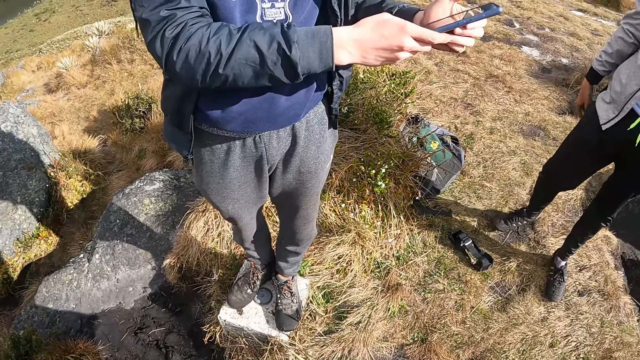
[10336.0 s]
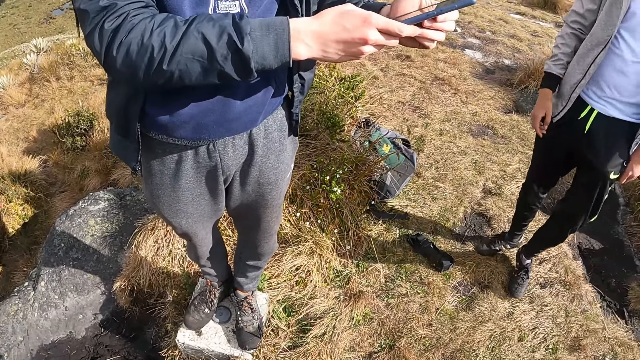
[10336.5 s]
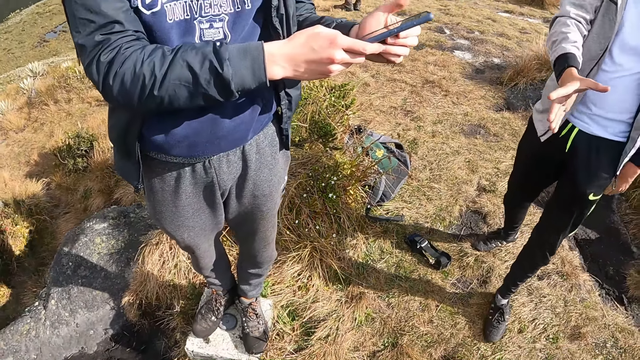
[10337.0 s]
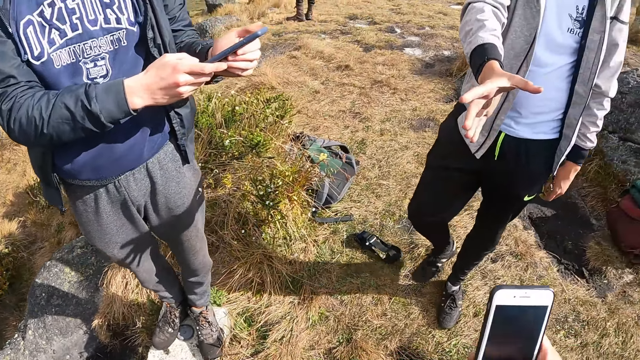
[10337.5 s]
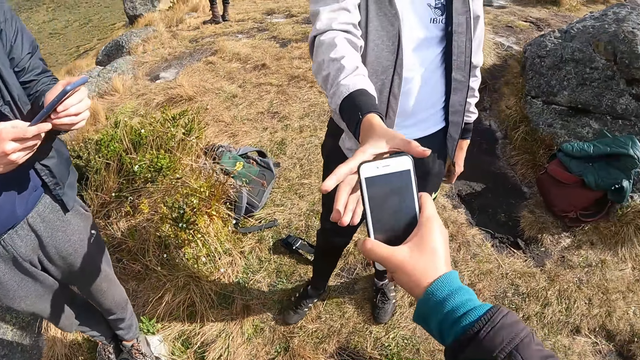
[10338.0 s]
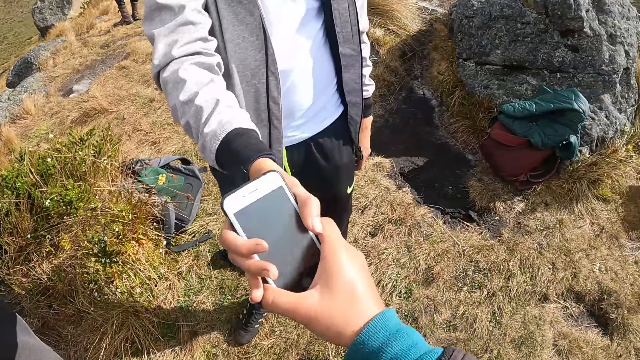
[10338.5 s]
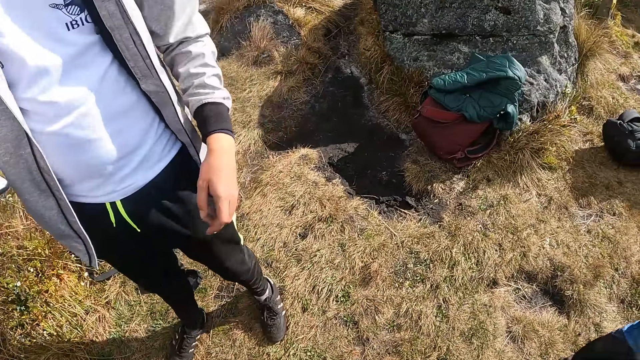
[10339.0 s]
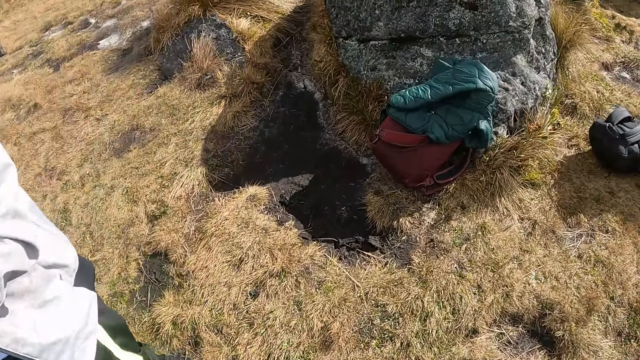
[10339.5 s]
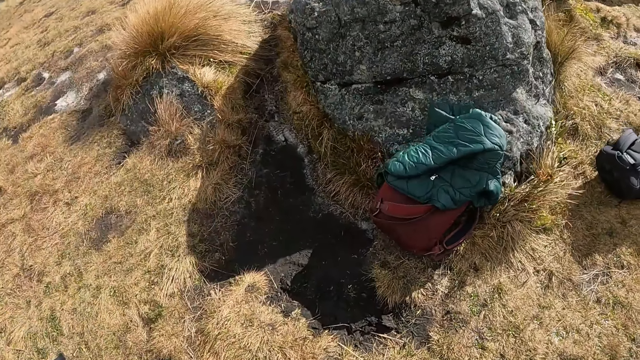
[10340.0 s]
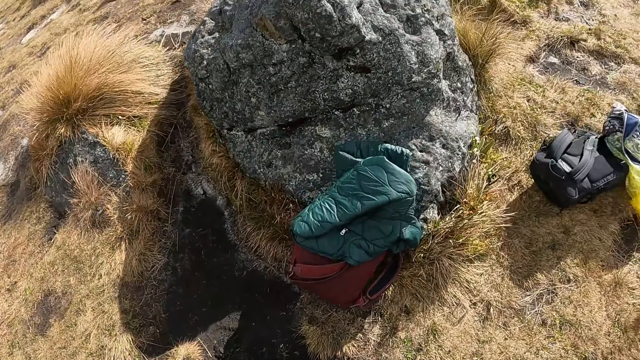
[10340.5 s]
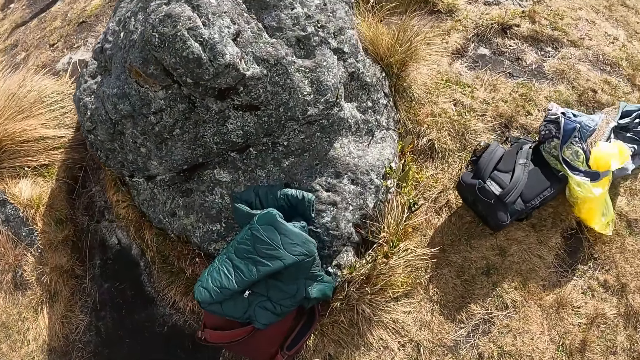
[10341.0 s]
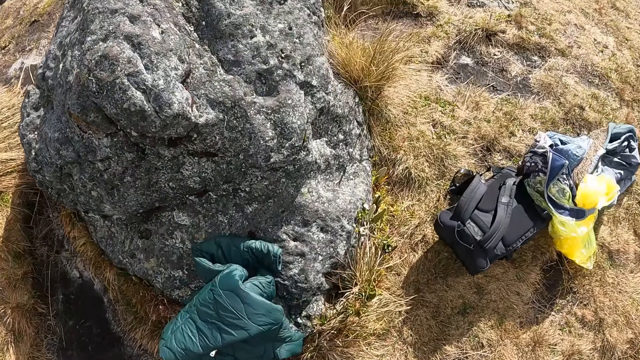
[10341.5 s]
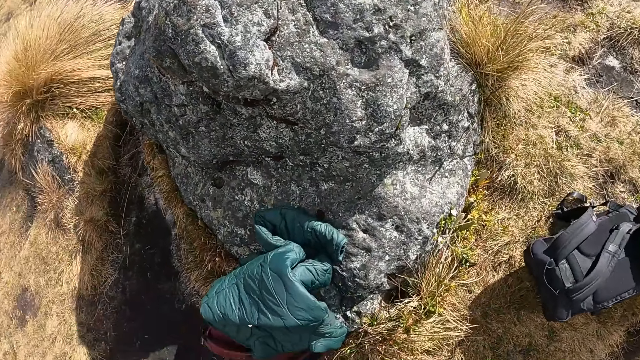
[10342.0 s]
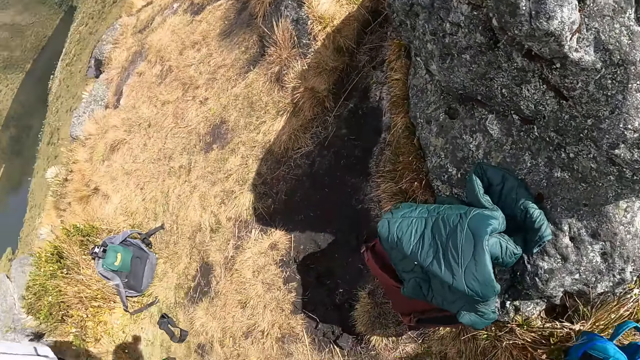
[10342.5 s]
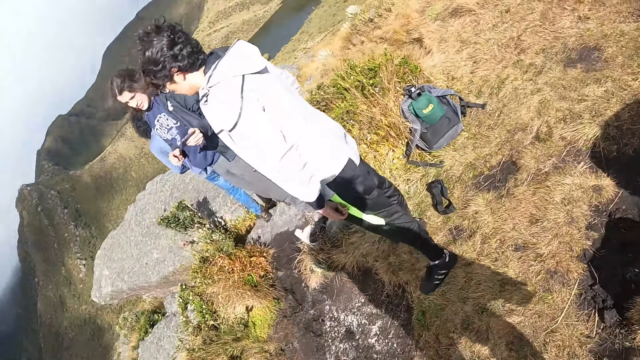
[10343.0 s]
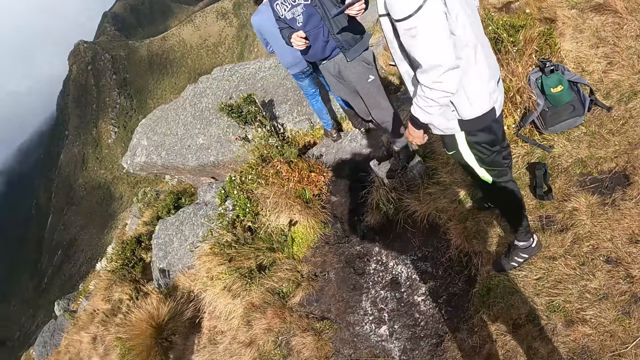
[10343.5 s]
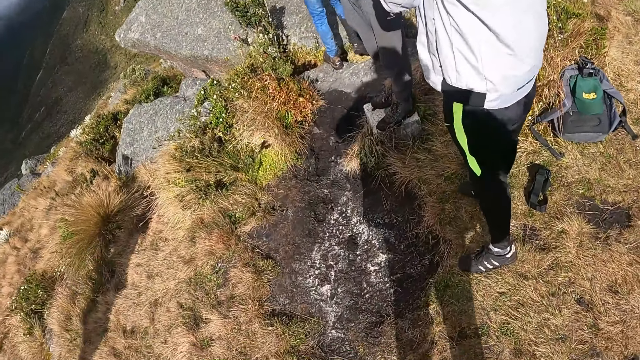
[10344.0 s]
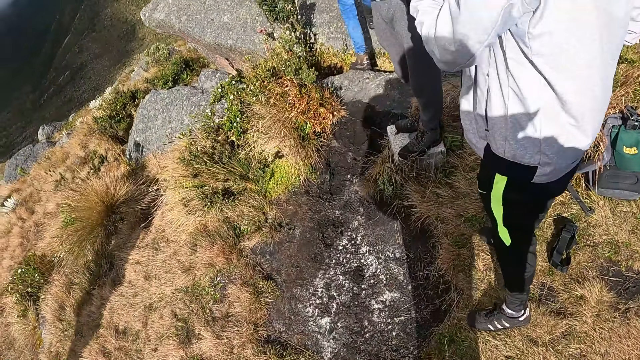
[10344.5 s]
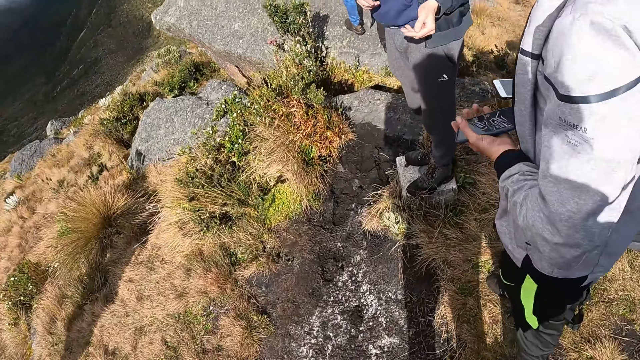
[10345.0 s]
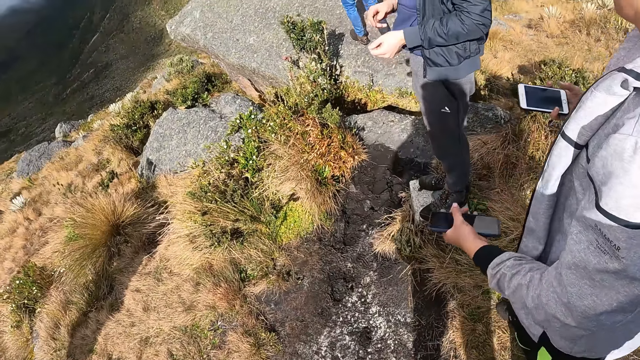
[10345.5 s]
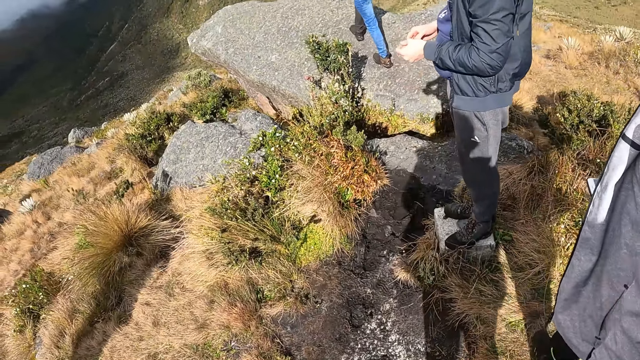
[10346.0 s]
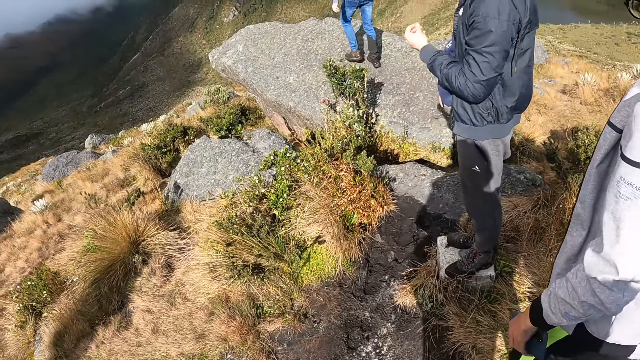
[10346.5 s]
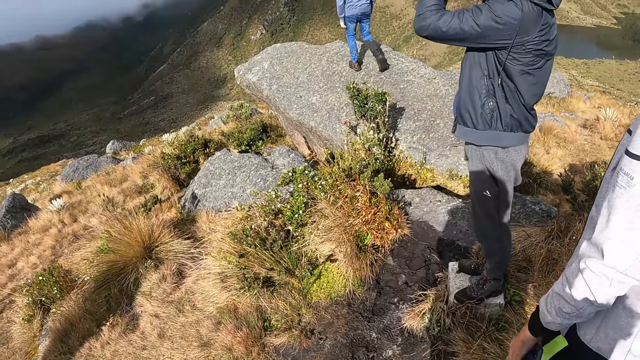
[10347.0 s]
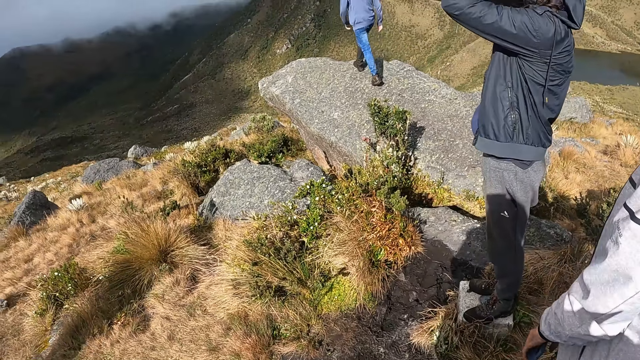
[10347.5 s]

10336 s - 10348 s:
The man holds the phone with both hands. The camera wearer operates the phone. She passes the phone from her right hand to the right hand of another man. She moves the hand. She looks around. The first man passes the phone from his left hand to the left hand of the other man. The other man holds the phones in each hand.

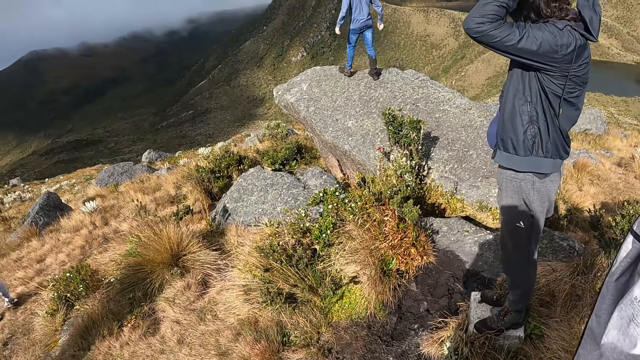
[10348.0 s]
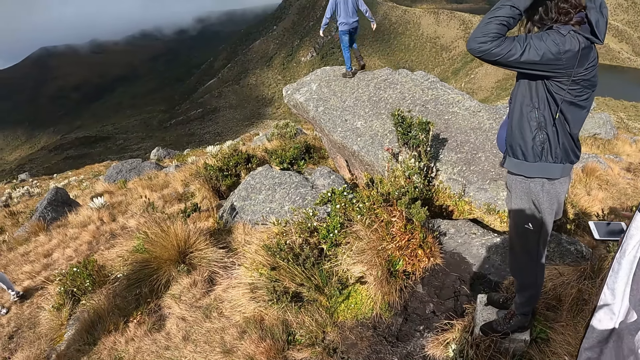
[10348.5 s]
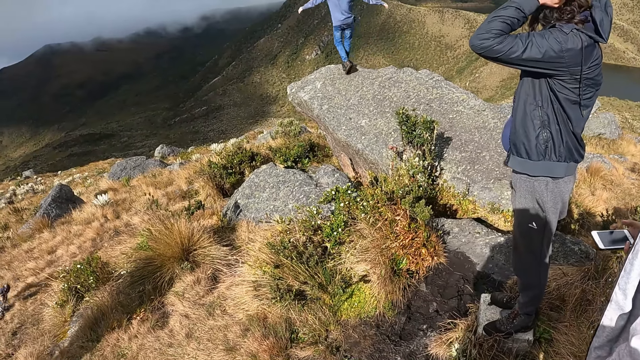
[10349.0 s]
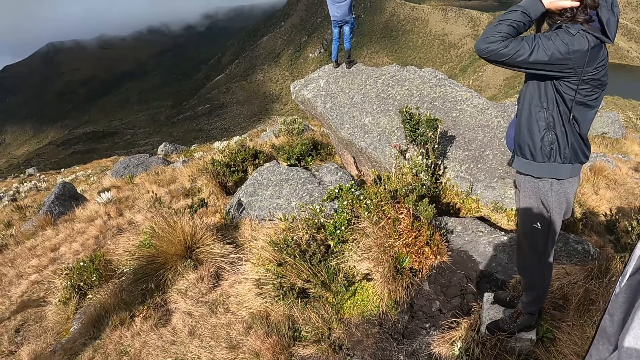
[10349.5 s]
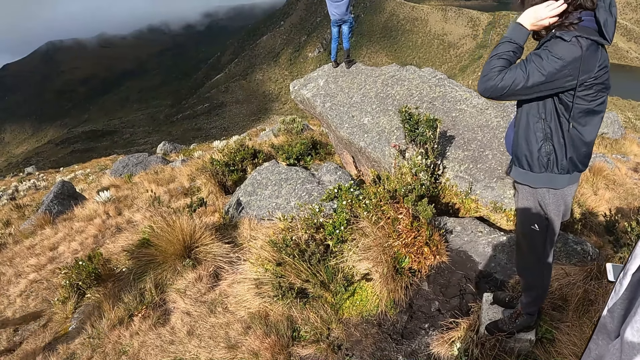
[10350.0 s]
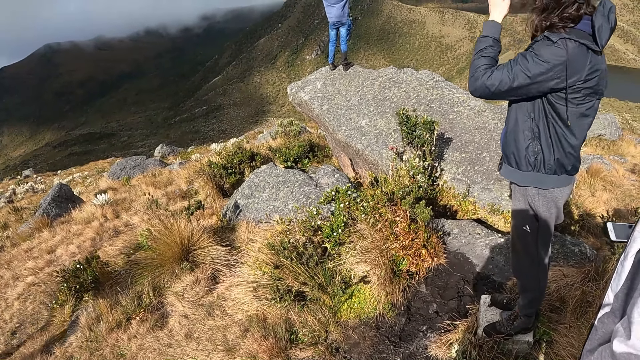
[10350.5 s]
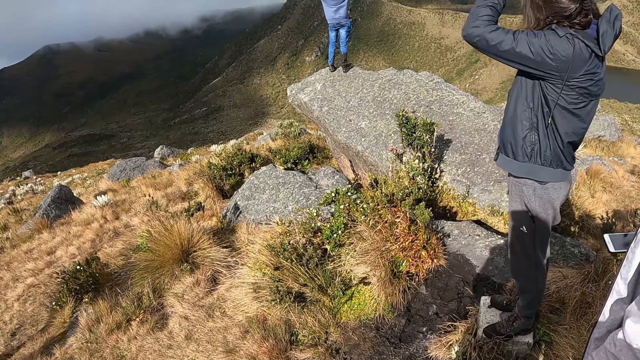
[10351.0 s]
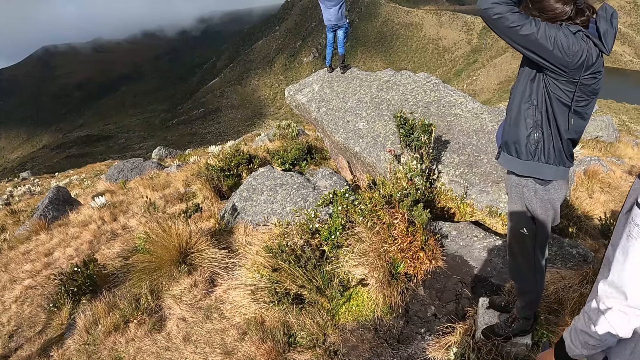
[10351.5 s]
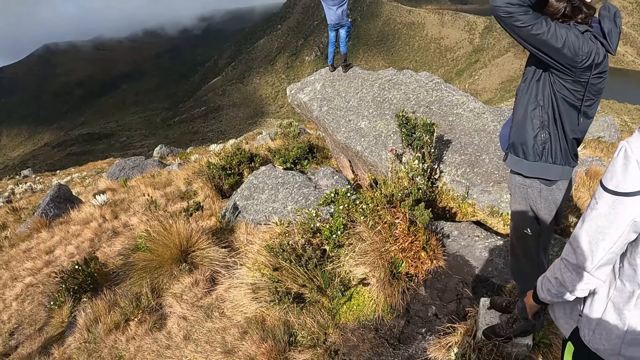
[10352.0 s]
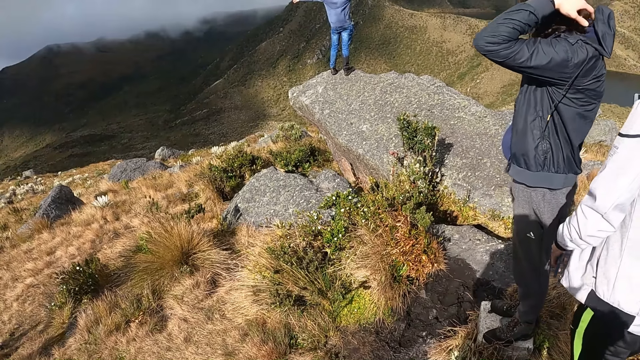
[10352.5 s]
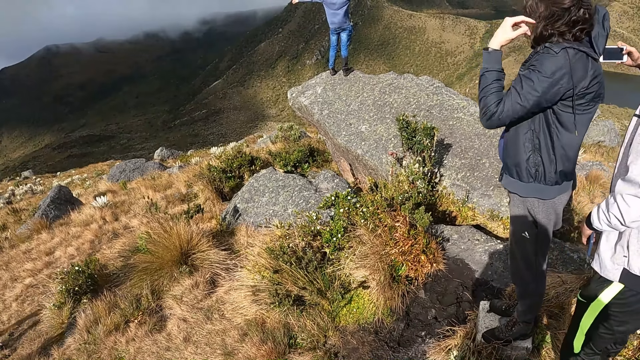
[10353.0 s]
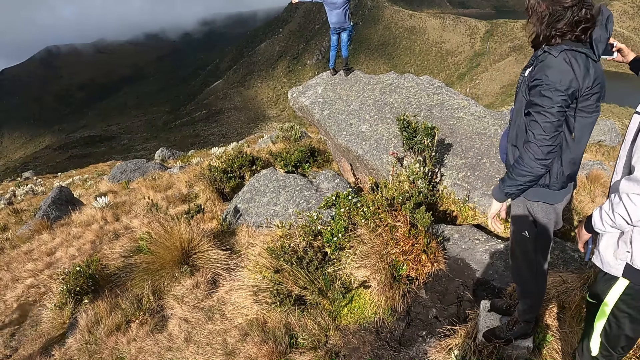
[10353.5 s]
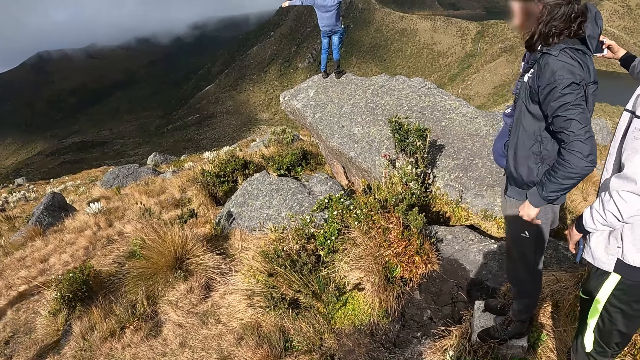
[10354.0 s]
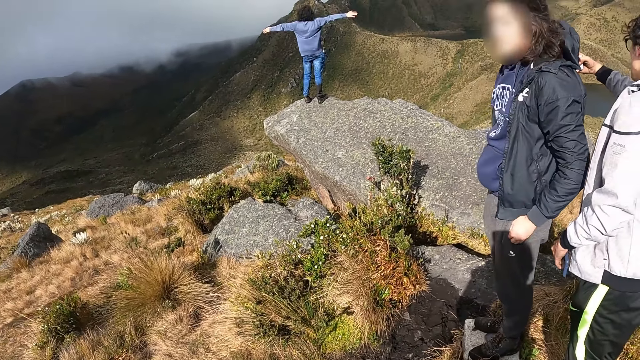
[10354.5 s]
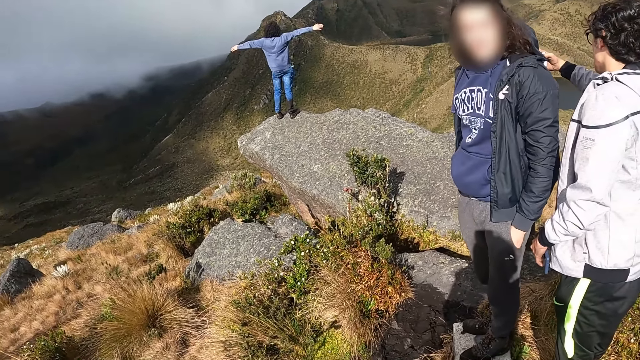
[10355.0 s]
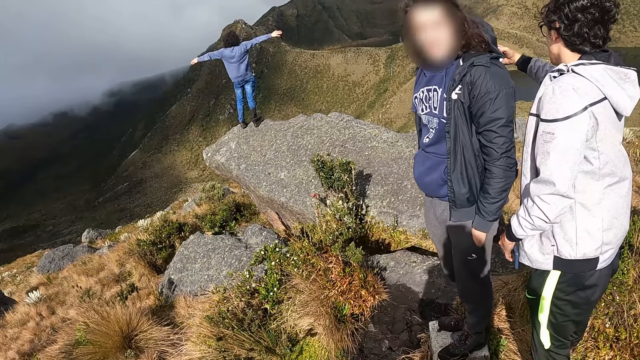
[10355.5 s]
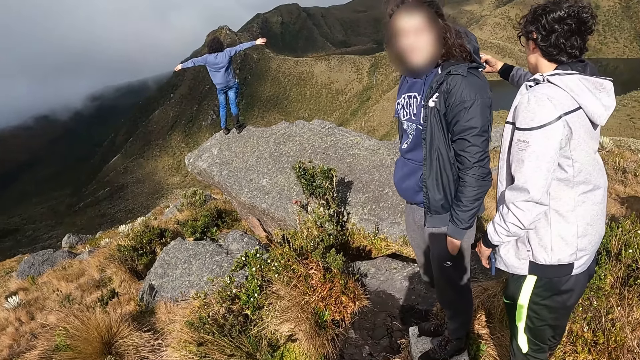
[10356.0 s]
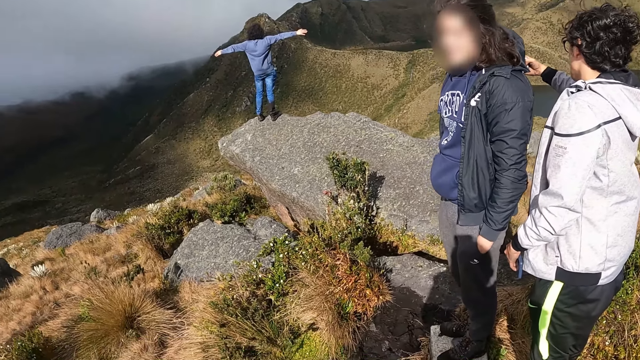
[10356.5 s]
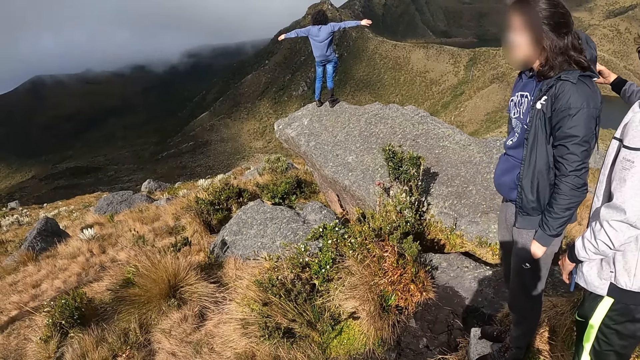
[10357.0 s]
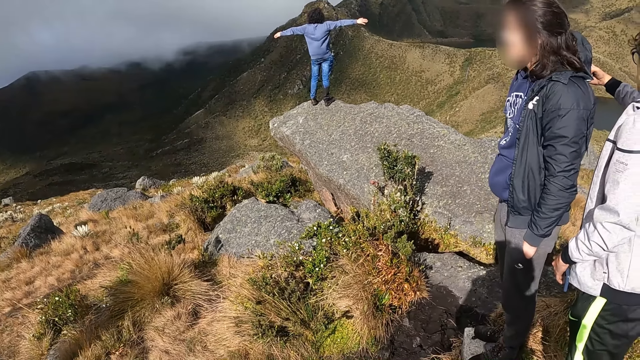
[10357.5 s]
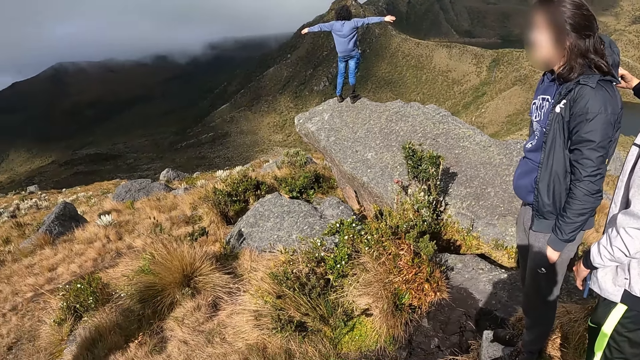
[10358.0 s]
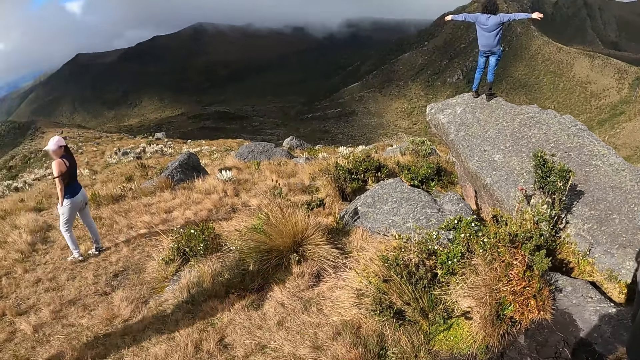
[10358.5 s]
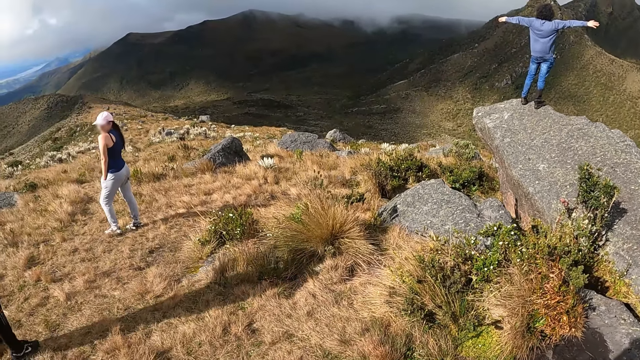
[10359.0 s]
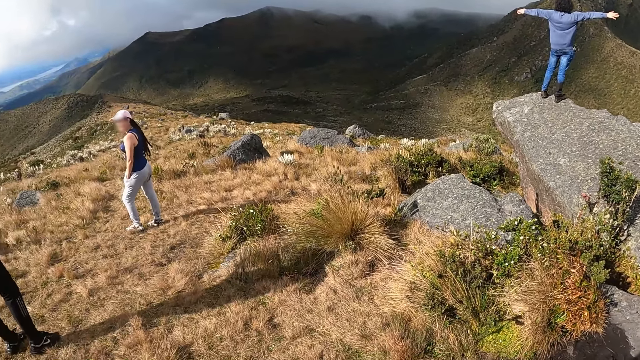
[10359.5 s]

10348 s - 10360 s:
The man touches his hair with his left hand.
